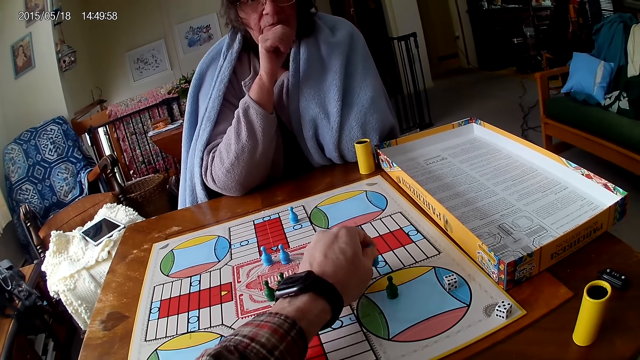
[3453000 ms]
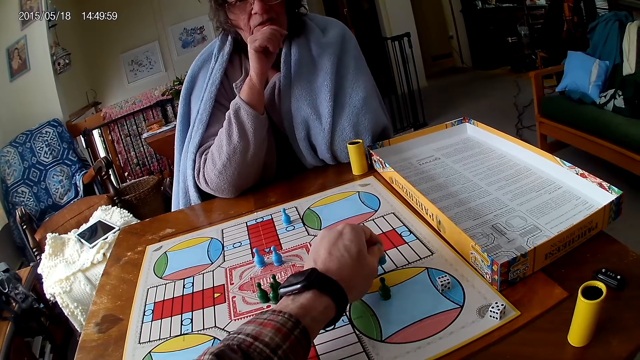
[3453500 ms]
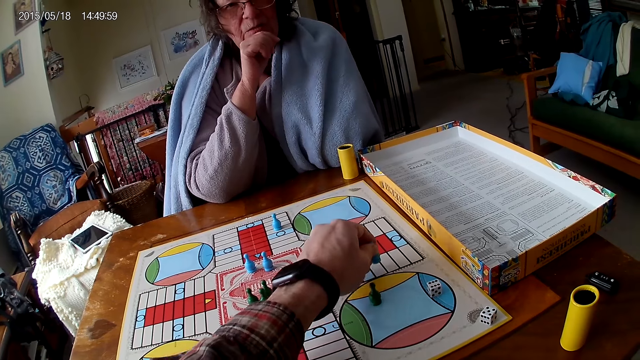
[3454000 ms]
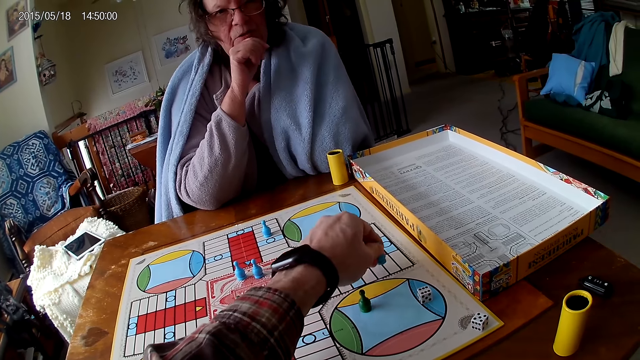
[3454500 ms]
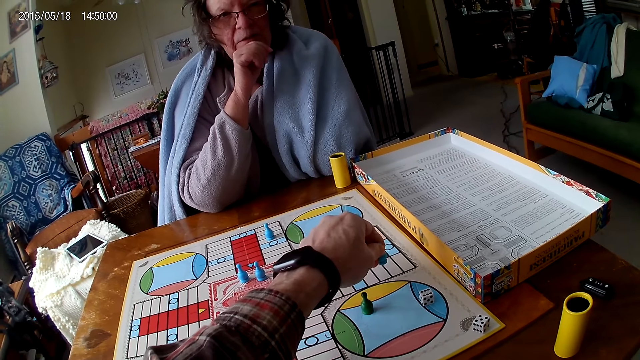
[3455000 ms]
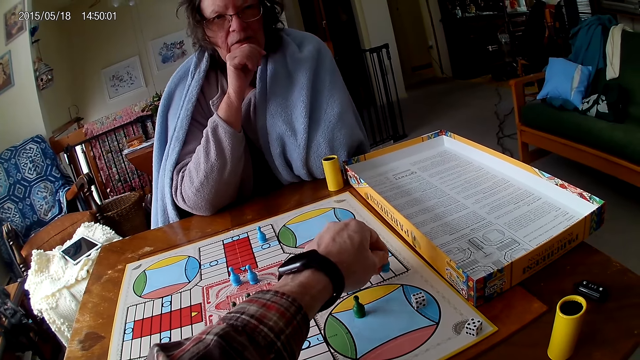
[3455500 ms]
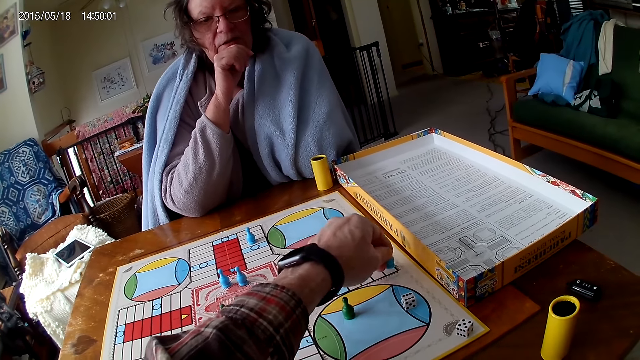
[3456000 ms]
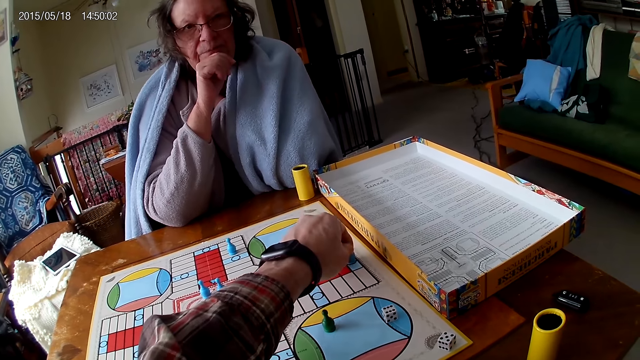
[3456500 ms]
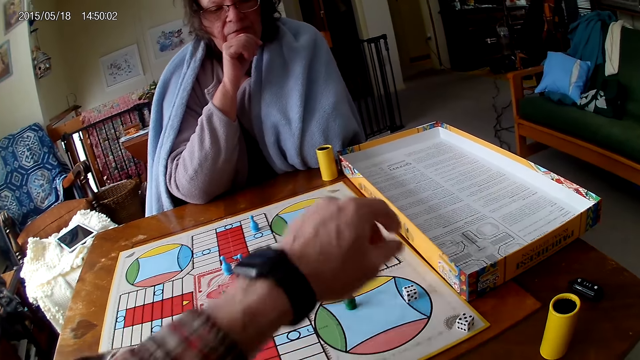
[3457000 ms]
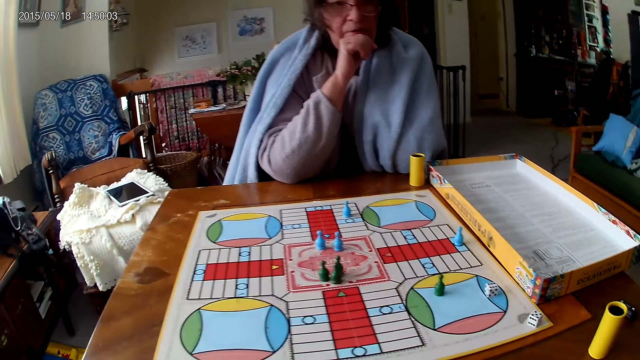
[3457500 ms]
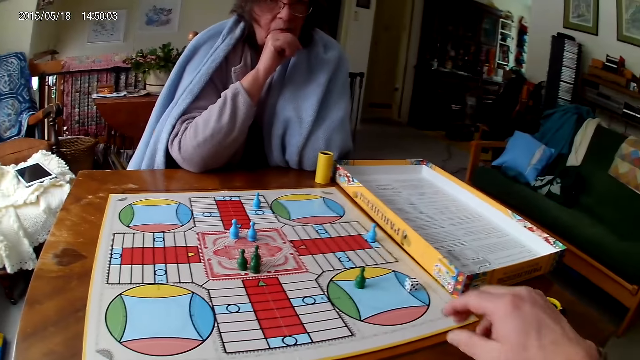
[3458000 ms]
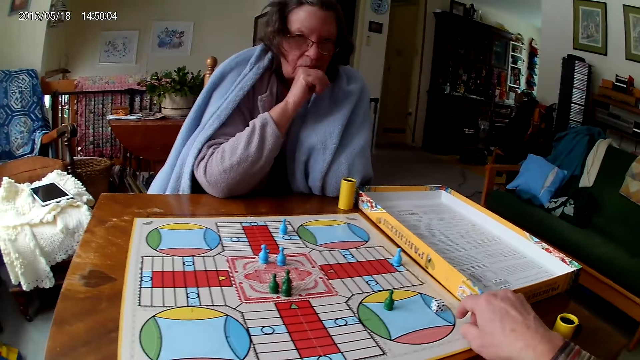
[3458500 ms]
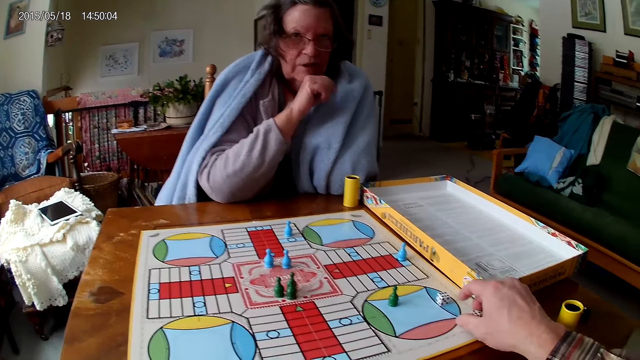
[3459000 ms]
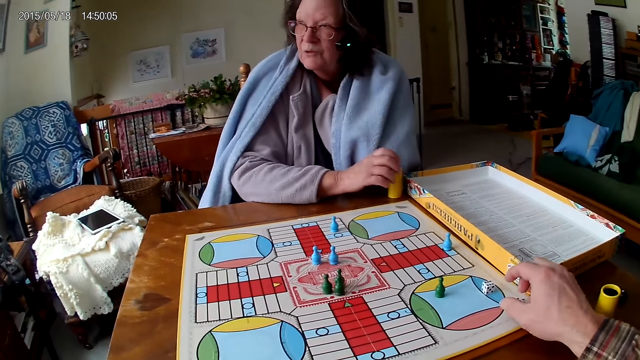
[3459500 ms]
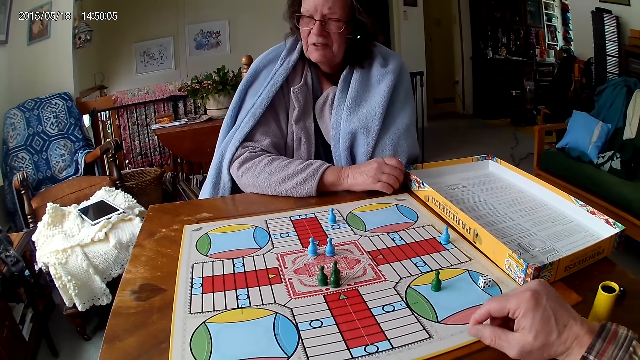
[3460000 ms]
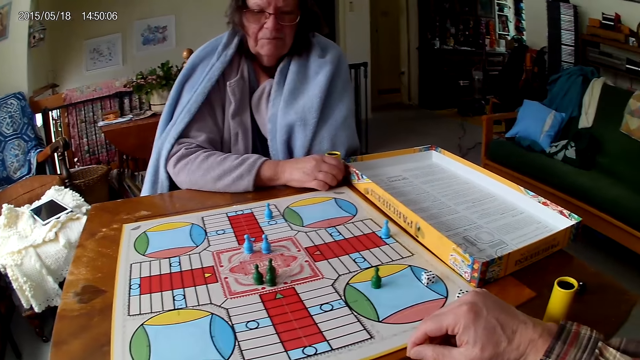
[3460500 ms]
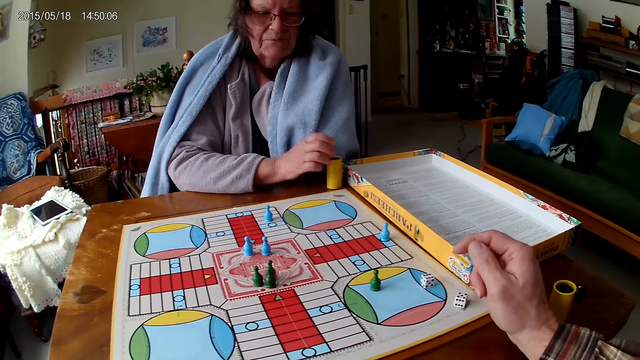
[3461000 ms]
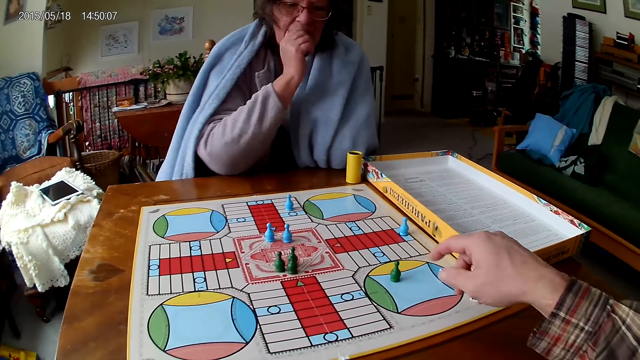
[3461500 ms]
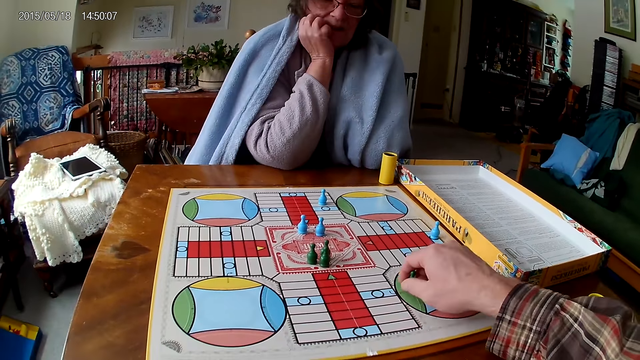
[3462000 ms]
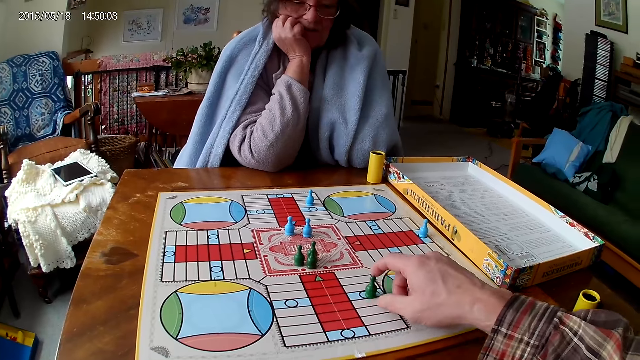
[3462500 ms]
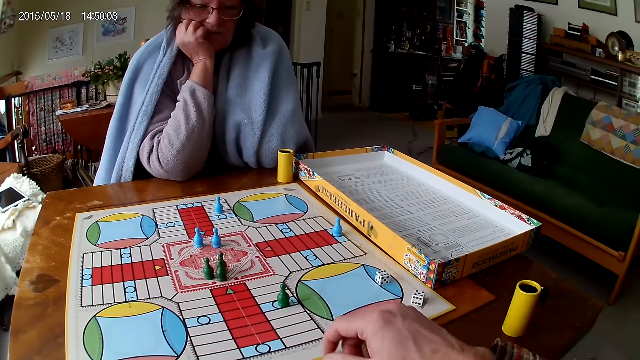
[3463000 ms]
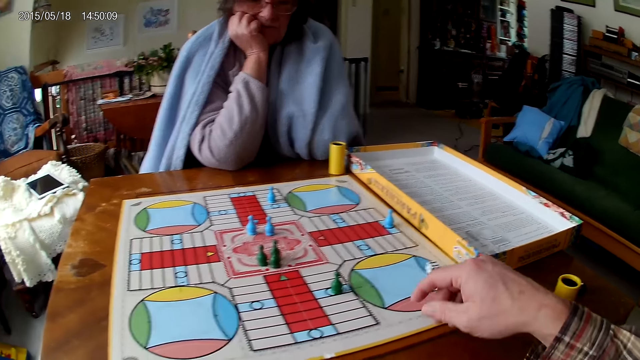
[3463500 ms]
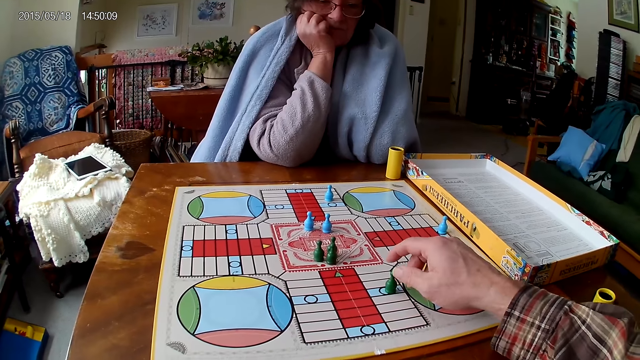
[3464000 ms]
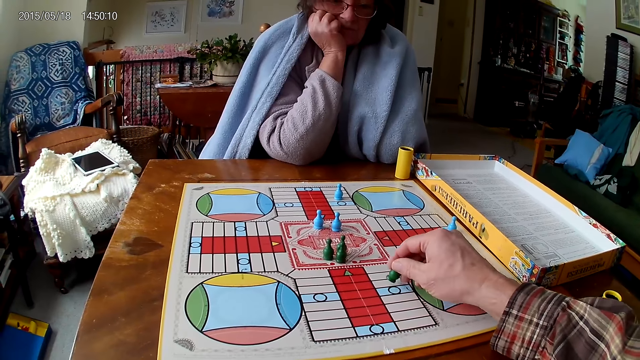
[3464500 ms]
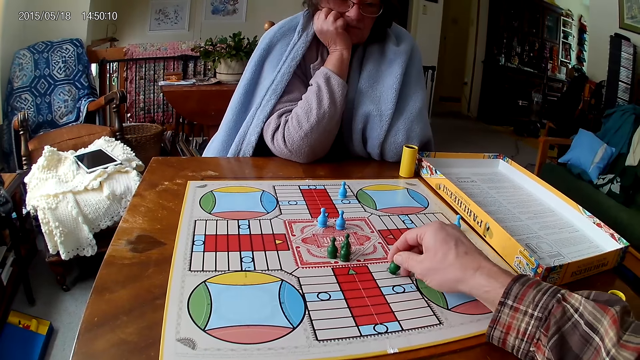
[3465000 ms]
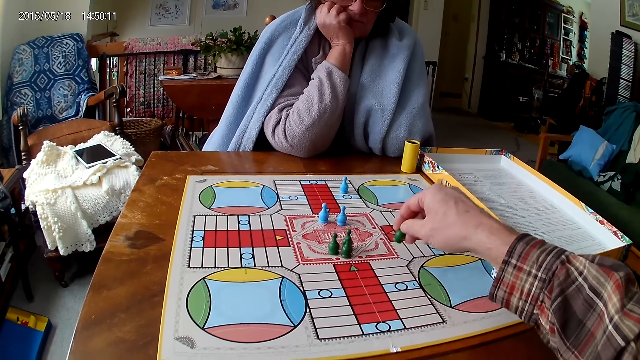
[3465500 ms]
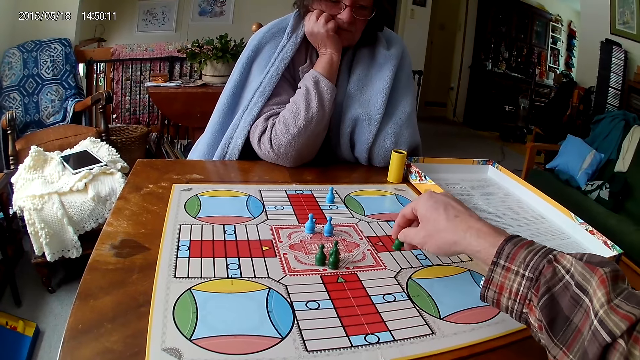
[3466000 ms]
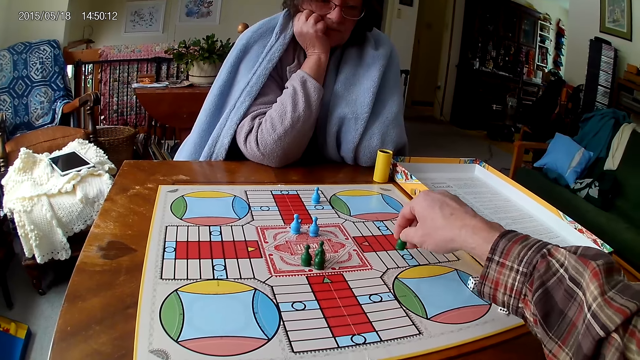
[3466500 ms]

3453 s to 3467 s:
The camera wearer touches the dice on the ludo game with his right hand. He picks the dice. He moves the ludo token on the ludo game with his right hand. A woman touches the chin. The camera wearer counts the tiles on the ludo game on the table with ludo tokens in his right hand.

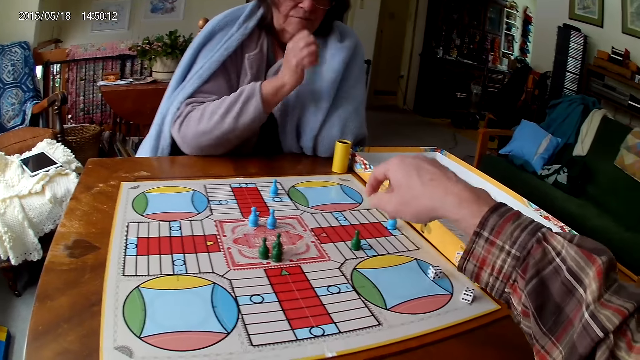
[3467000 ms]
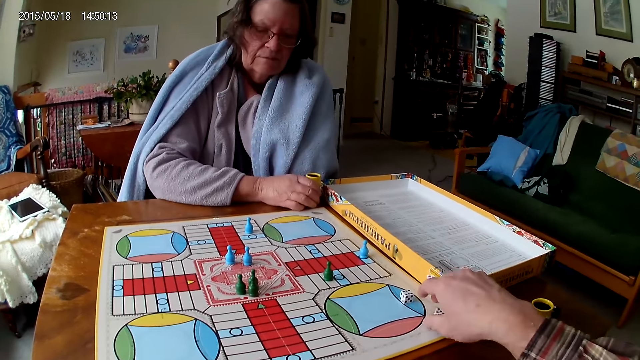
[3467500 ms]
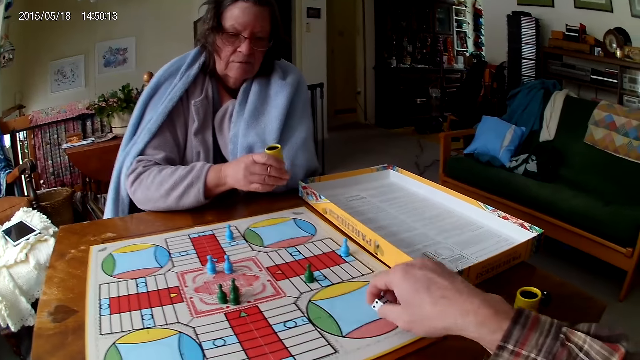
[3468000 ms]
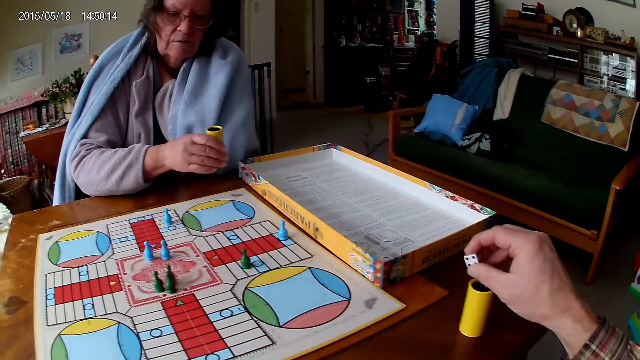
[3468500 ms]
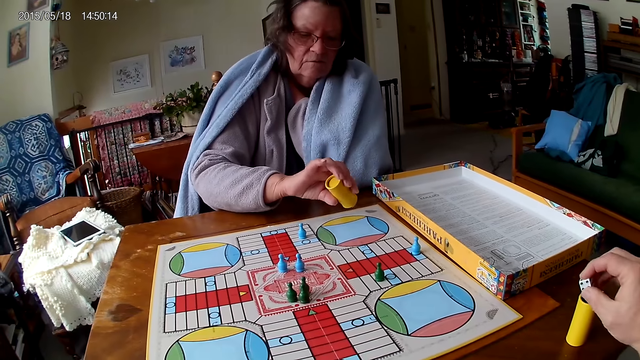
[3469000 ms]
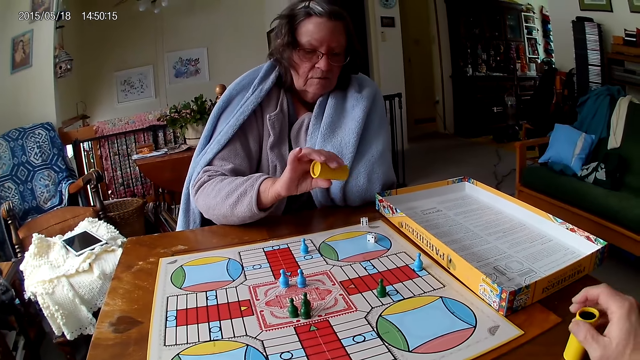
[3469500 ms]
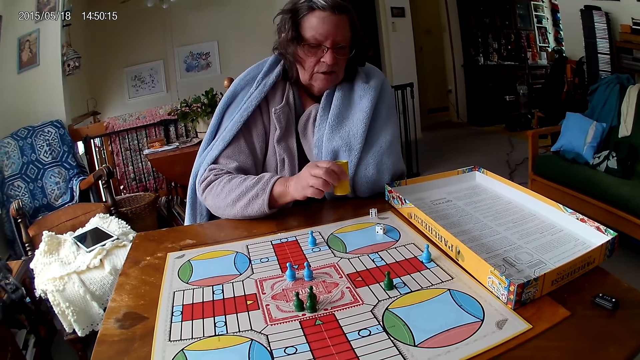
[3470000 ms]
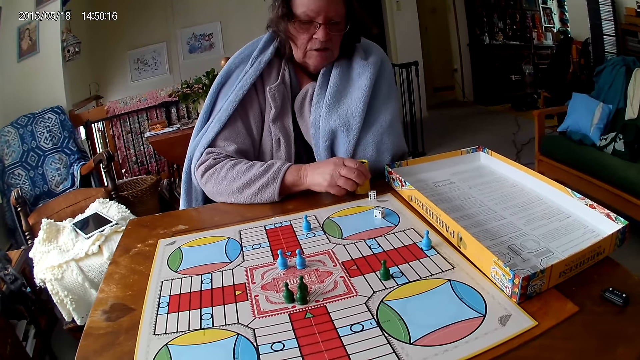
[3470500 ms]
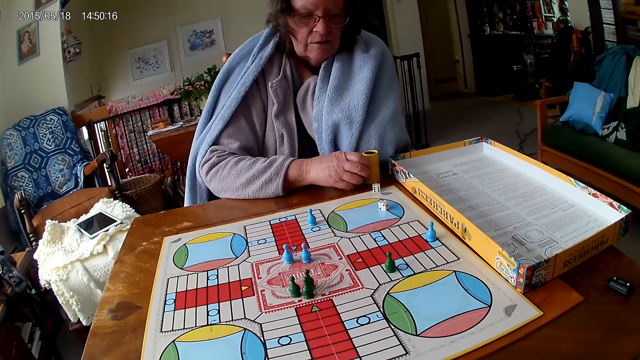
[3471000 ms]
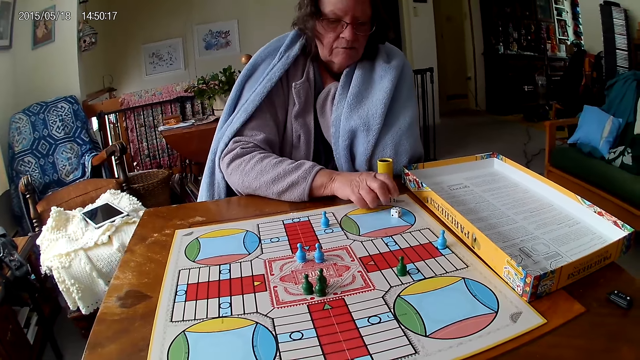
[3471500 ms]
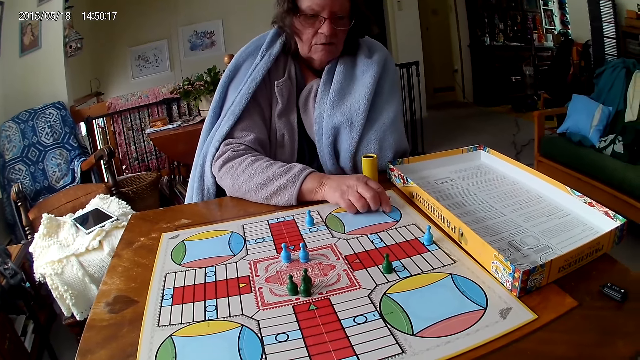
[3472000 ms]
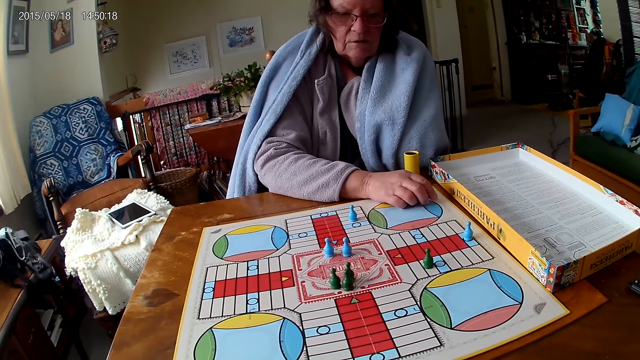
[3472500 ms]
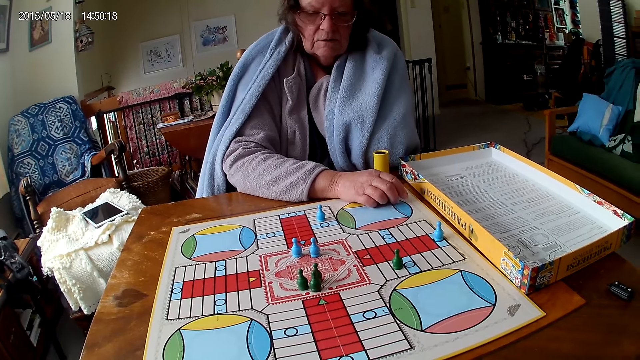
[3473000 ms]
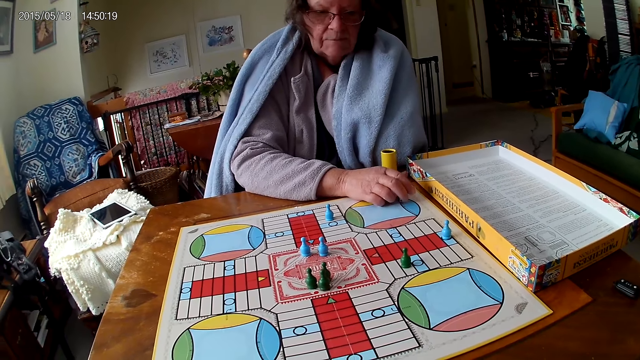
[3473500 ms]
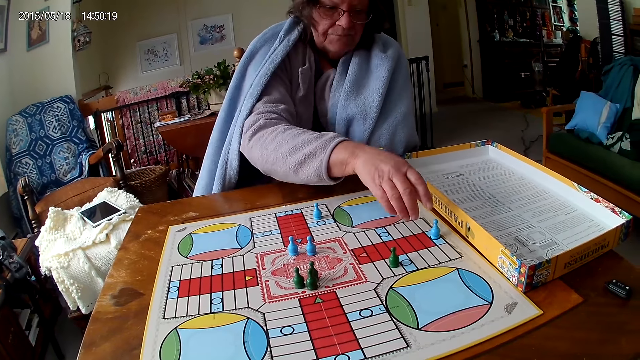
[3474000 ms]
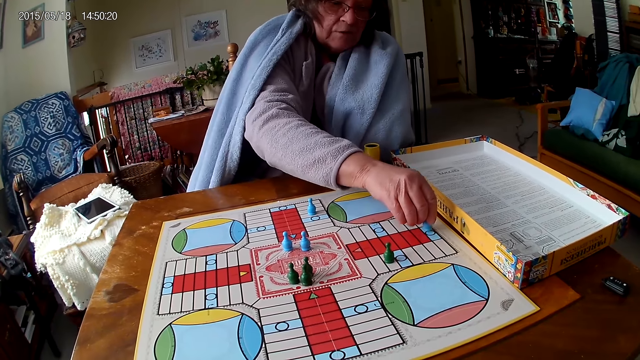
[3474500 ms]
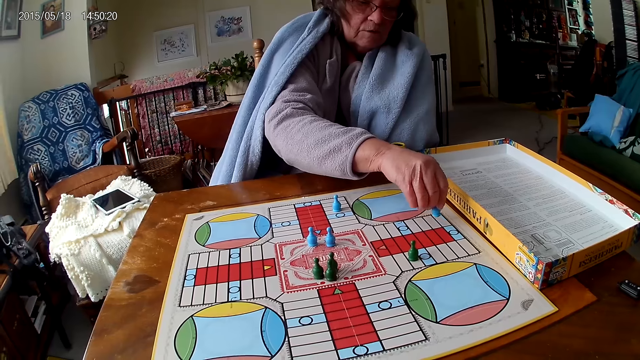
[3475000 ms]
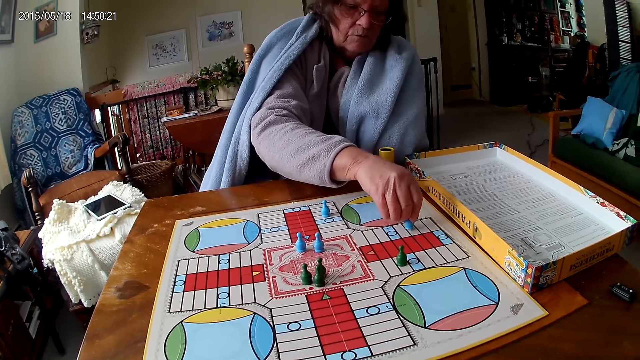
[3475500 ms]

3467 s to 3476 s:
A woman picks the dice cup from the table with her right hand. The camera wearer picks the dice on the ludo game with his right hand. The woman shakes the dice cup in her right hand. The camera wearer puts the dice in the dice cup on the table. The woman pours the dice in the dice cup on the ludo game with her right hand. The camera wearer throws the dice. The woman drops the dice cup on the table with her right hand. The camera wearer throws the dice again. The woman touches the dice from the ludo game on the table with her right hand, picks the dice, counts the tiles on the ludo game on the table with ludo tokens in her right hand, and moves a pawn.
